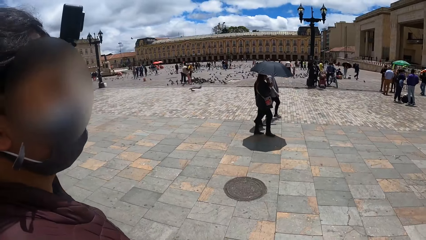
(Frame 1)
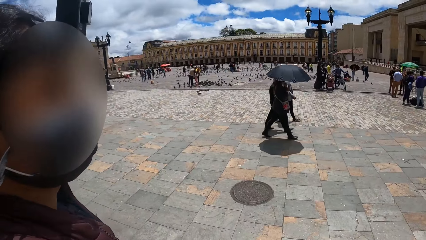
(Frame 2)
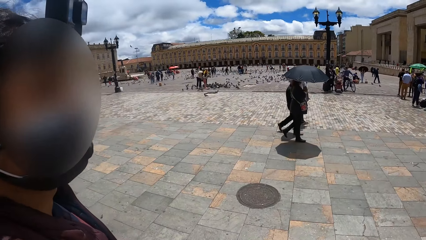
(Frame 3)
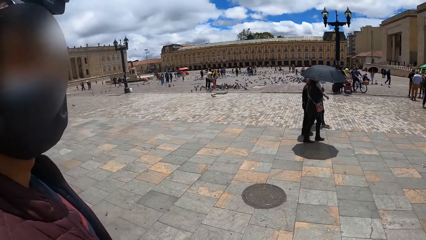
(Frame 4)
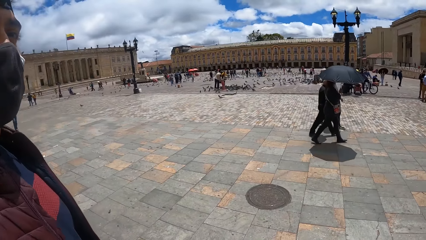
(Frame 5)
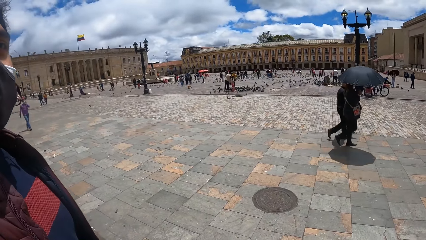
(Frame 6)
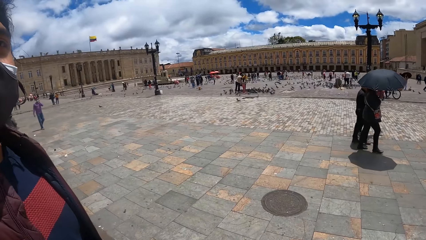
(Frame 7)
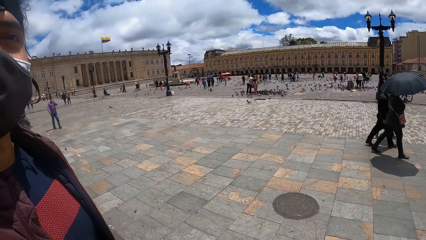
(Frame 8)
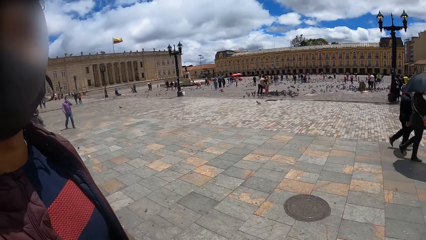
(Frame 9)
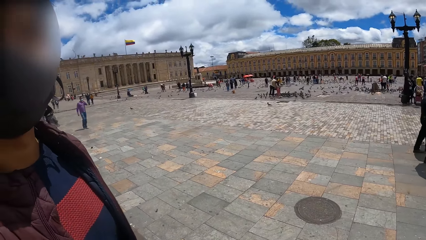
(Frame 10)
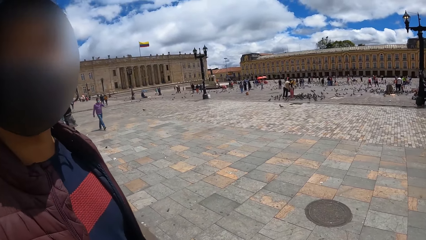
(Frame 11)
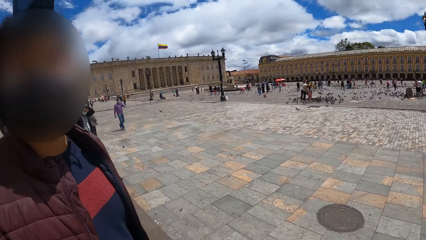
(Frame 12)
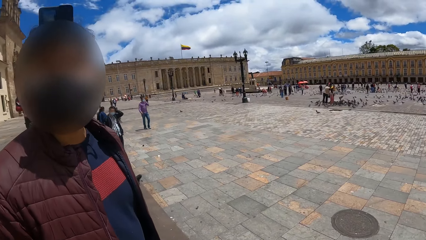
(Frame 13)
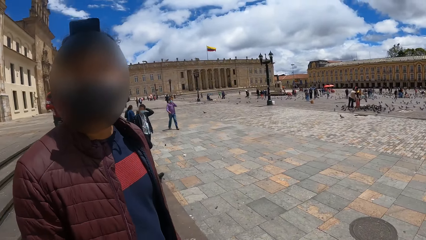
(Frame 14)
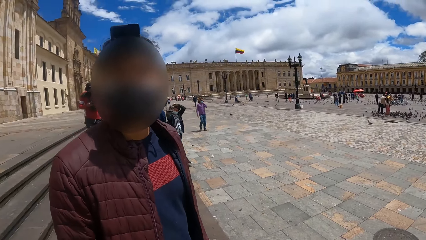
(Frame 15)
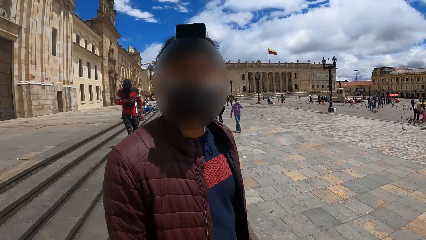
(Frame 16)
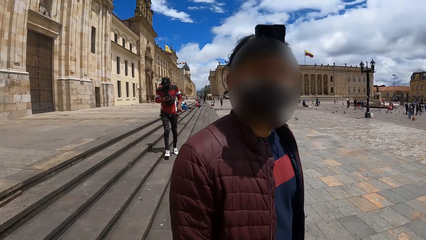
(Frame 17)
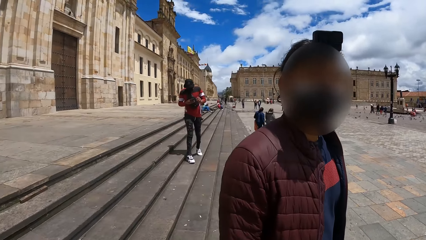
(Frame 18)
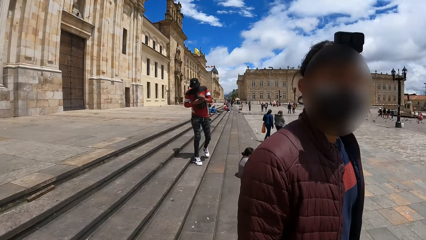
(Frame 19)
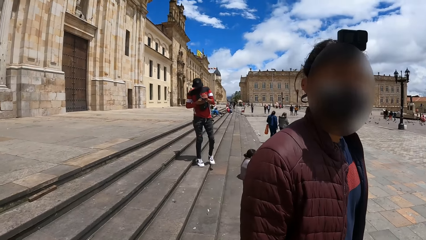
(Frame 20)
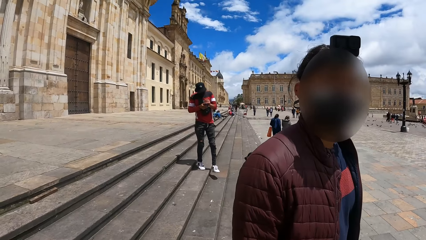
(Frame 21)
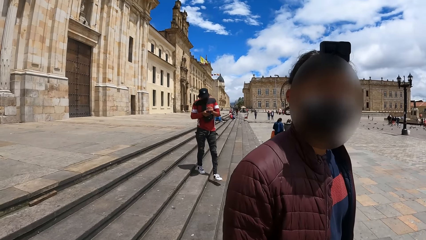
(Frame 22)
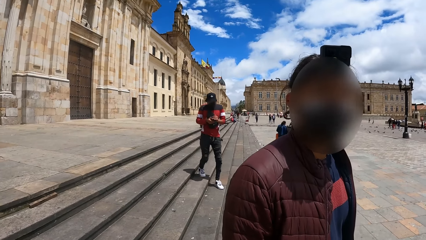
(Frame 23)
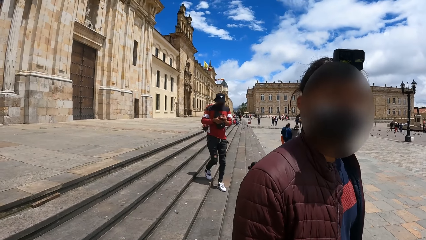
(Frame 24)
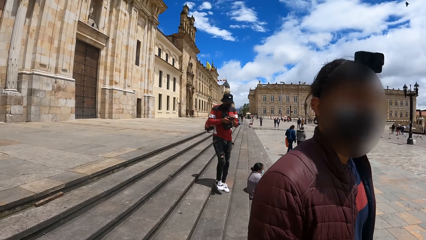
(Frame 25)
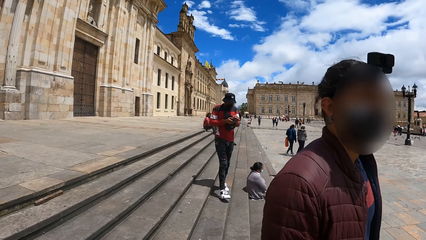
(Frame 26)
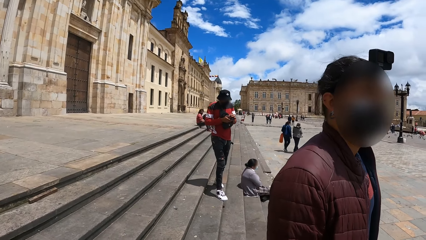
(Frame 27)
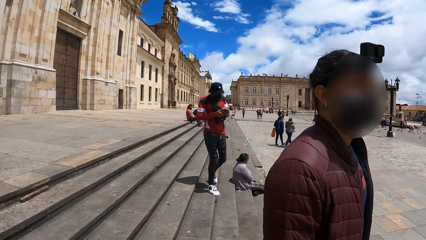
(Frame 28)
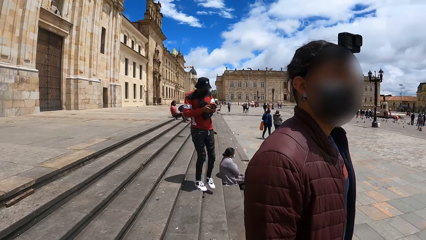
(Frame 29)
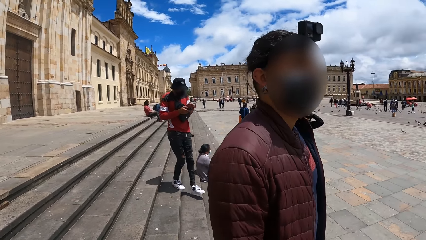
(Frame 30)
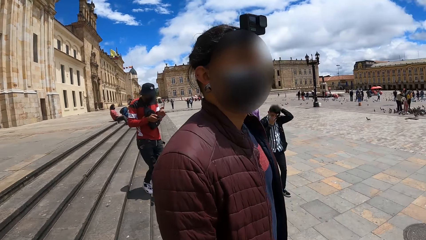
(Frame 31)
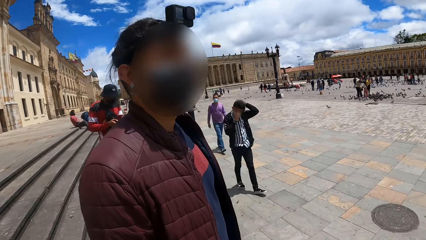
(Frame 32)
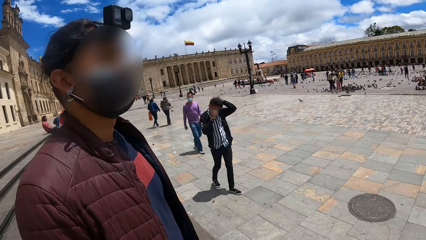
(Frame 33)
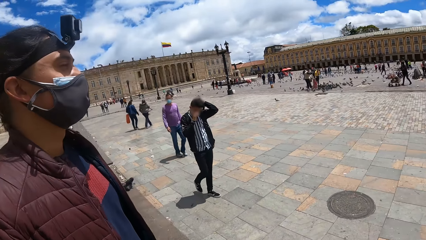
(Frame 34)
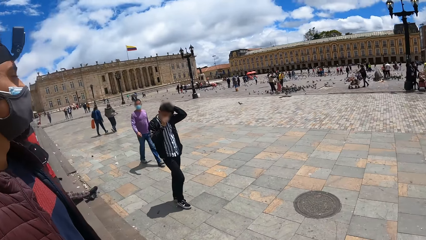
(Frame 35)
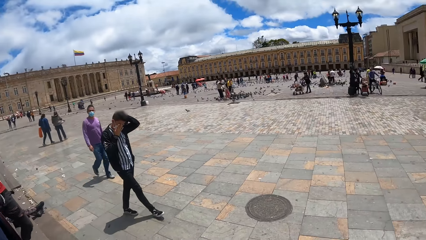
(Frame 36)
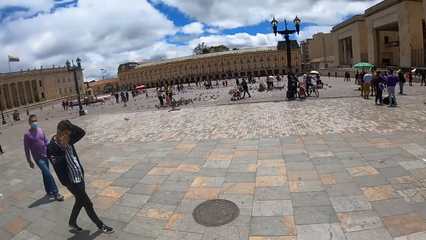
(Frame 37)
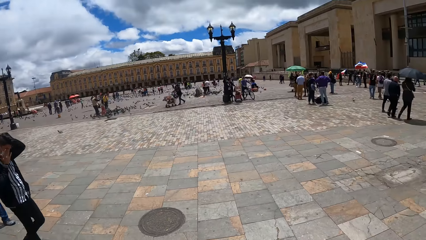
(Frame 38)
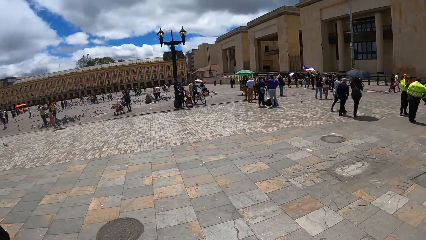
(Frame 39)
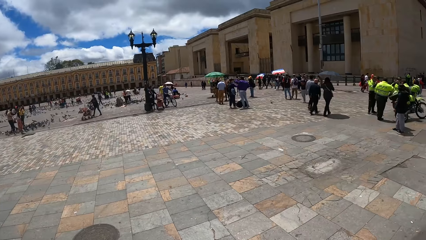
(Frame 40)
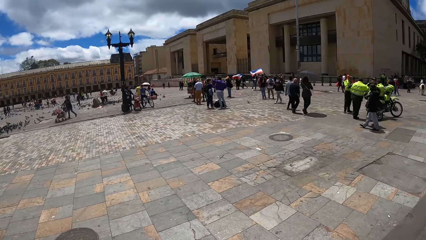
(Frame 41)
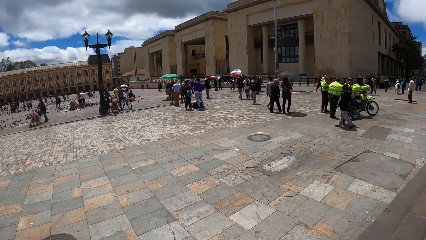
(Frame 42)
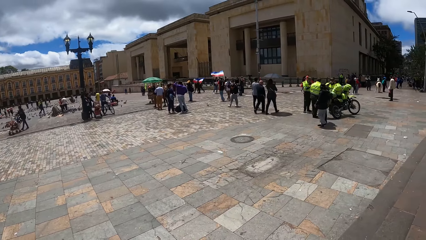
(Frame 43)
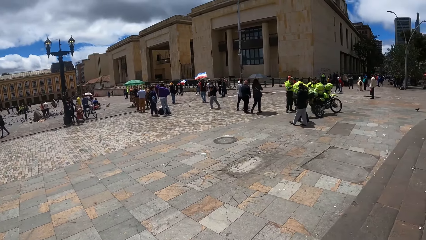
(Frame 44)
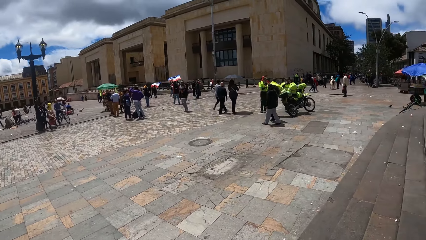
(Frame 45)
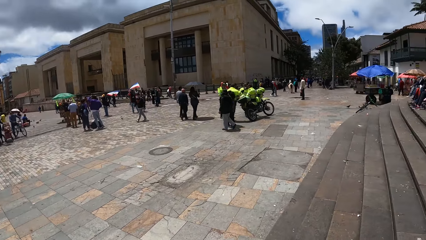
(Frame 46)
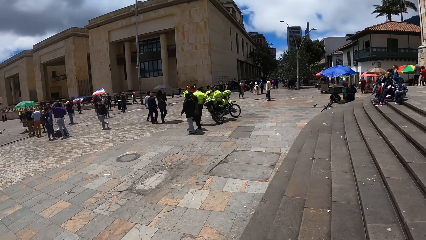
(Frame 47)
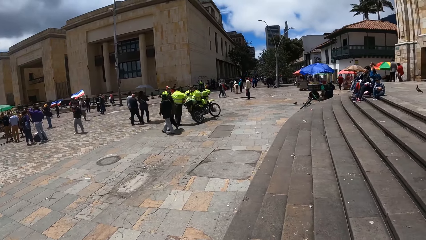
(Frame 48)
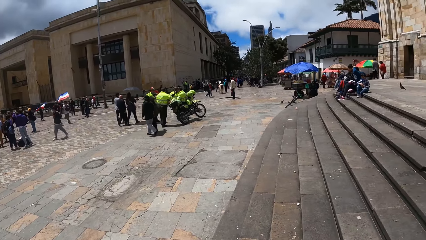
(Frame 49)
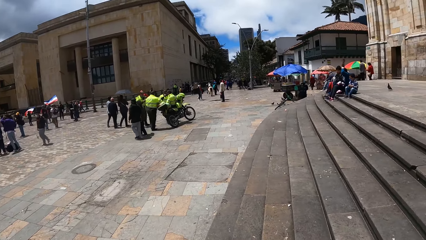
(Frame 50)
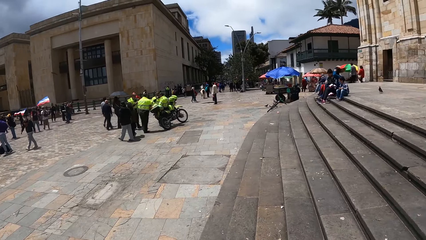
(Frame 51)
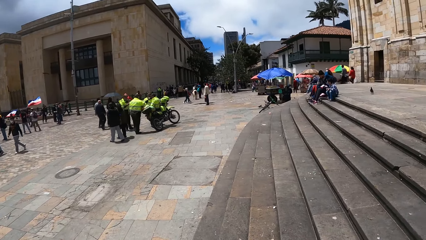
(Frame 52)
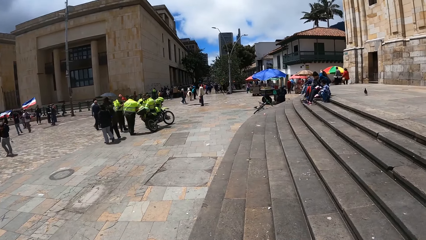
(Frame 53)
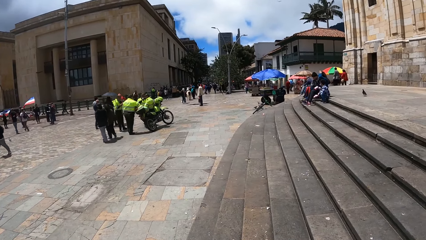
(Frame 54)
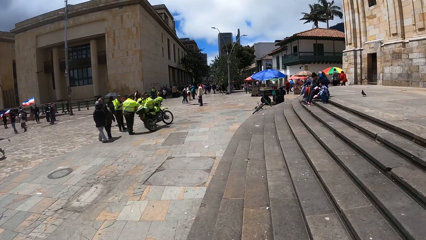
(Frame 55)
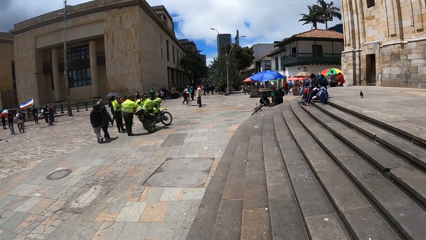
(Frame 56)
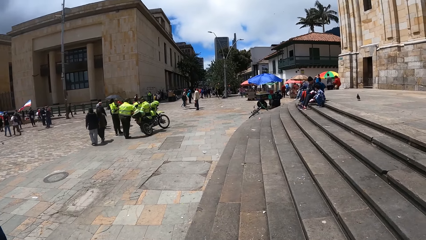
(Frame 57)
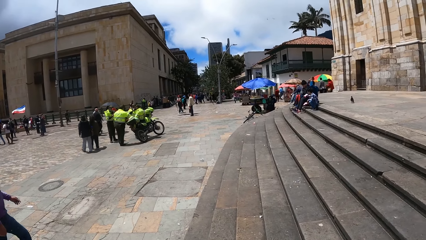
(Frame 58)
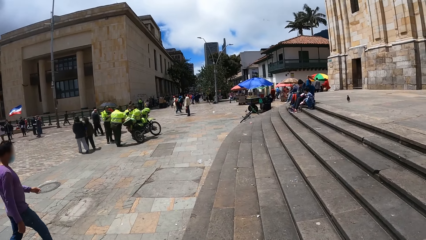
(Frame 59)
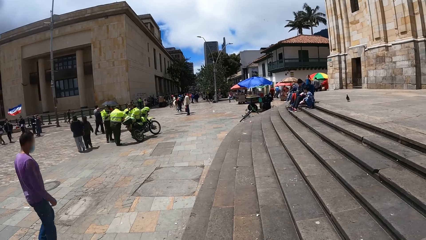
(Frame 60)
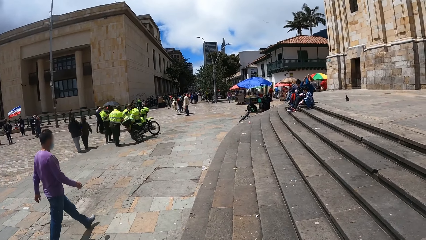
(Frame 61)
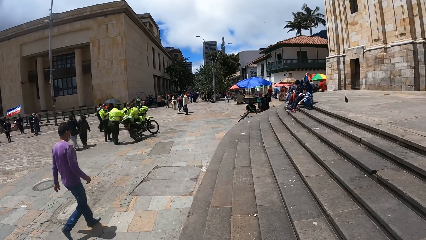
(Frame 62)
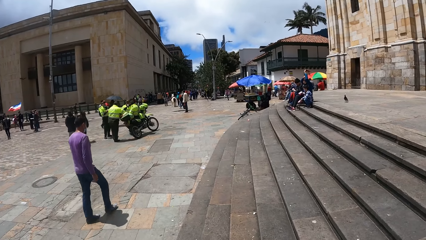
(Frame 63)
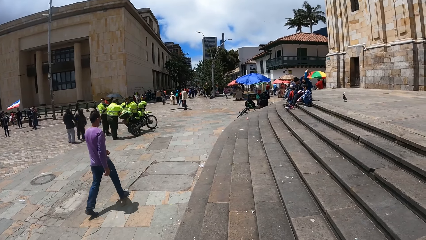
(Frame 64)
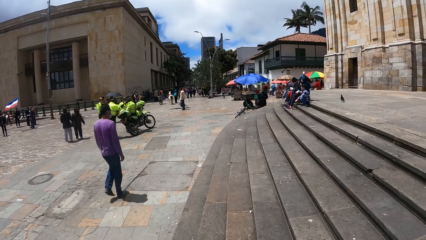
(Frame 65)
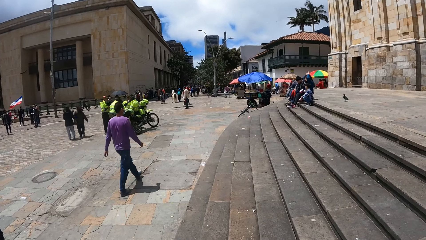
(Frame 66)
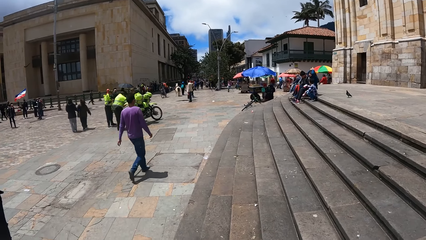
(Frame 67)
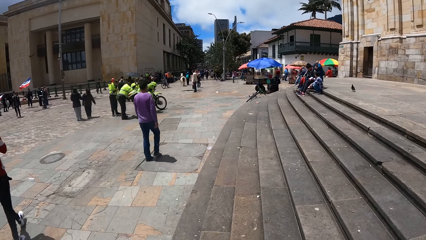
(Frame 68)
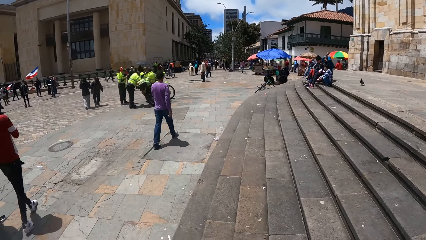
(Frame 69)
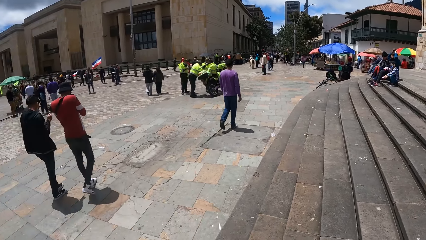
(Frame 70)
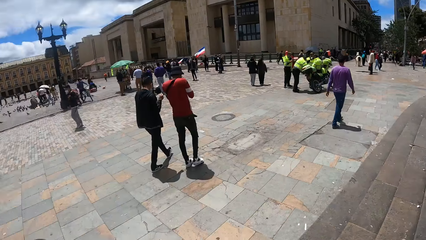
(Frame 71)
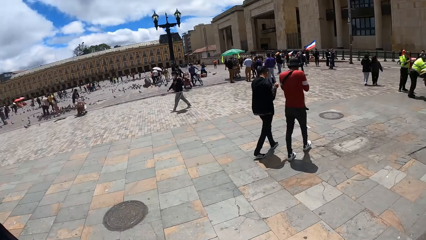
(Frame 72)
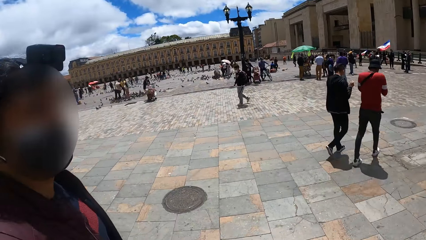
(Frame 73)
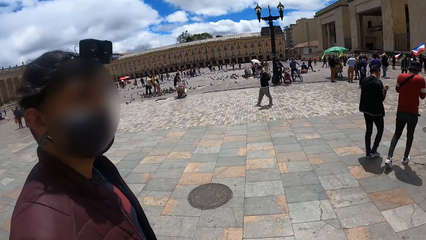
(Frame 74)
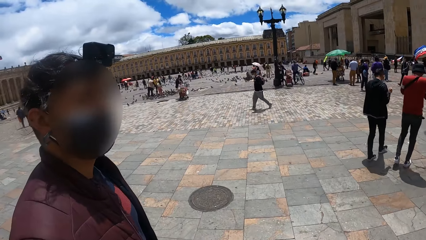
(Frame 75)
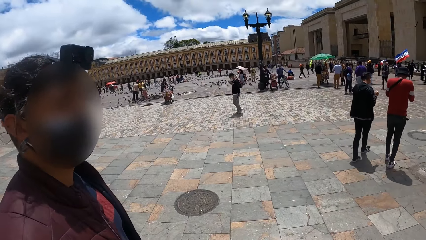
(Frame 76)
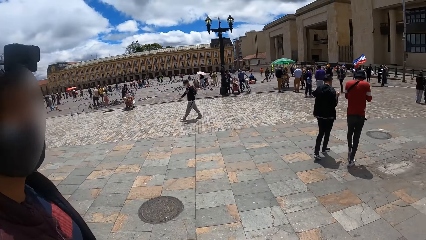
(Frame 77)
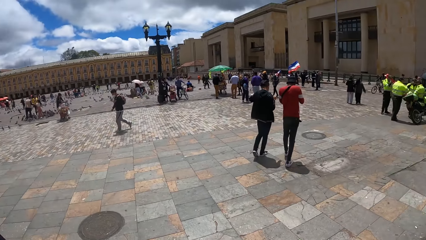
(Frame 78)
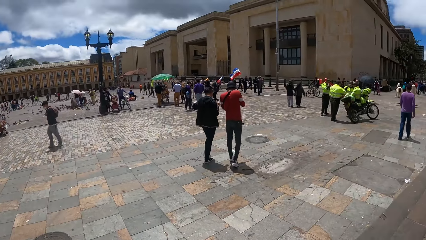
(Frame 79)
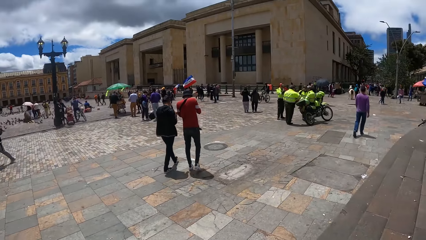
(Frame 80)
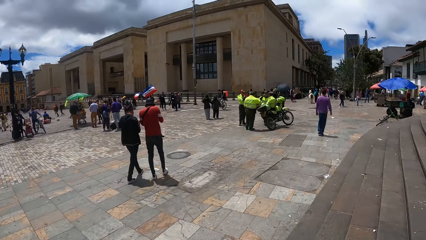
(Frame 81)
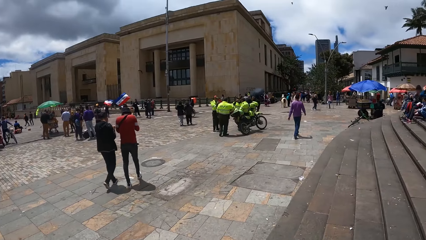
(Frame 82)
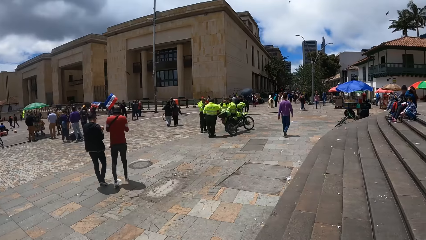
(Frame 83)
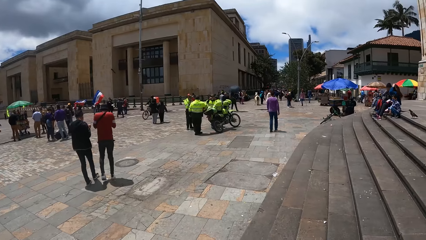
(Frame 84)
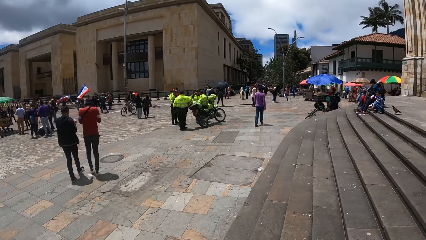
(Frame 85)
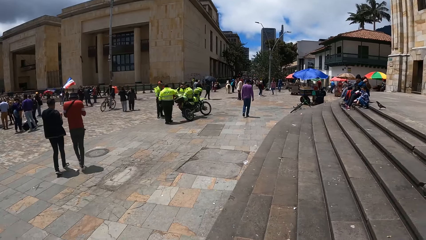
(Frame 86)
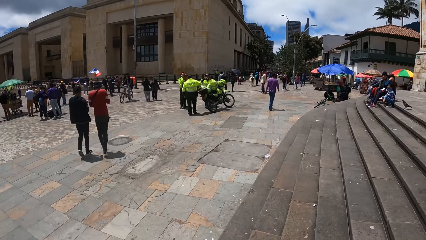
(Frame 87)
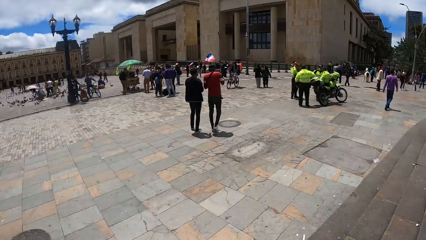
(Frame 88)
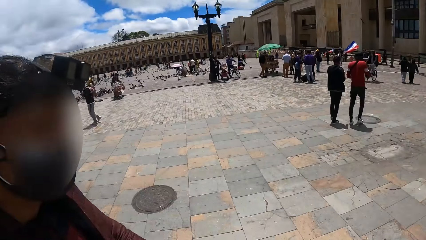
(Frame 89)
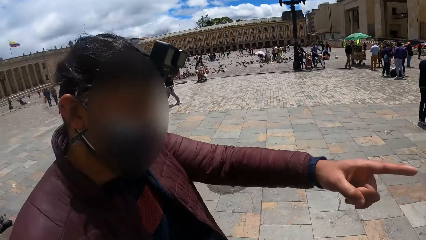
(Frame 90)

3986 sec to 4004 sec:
A man walks on a pavement. The camera wearer converses with a person. They turn left. The man looks at the camera wearer. The camera wearer looks forward. They turn right. They look forward. The man walks on the pavement. Another man walks on the pavement. The camera wearer turns left. They converse with the person. They turn right, look forward, and turn left.
